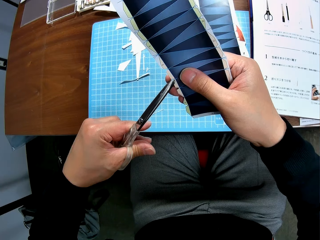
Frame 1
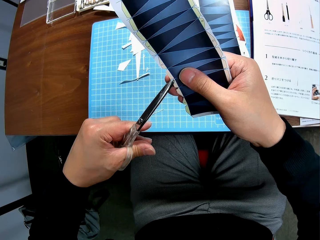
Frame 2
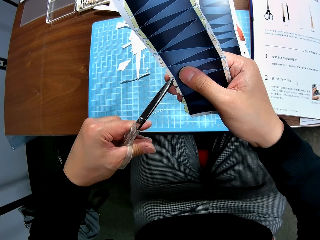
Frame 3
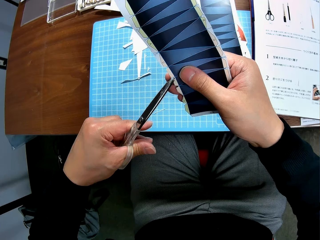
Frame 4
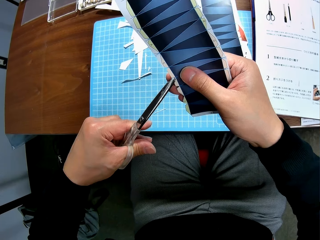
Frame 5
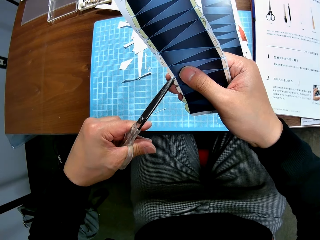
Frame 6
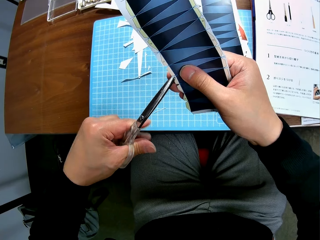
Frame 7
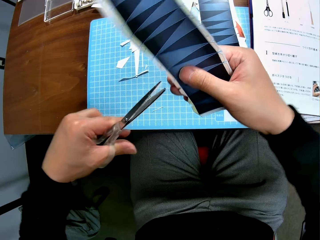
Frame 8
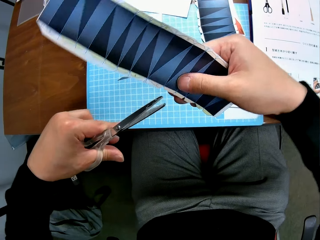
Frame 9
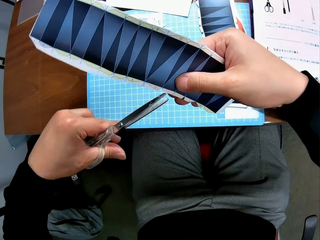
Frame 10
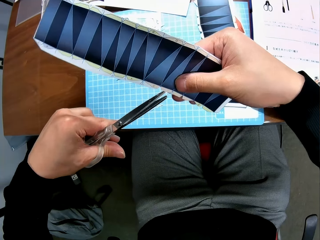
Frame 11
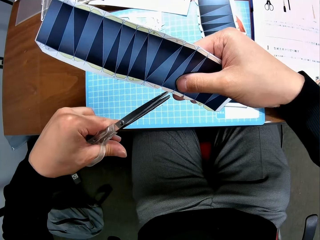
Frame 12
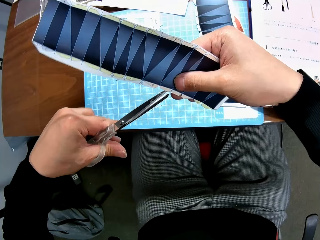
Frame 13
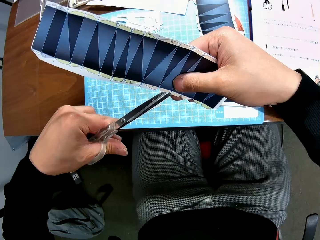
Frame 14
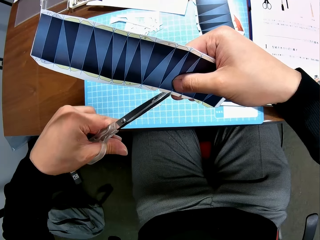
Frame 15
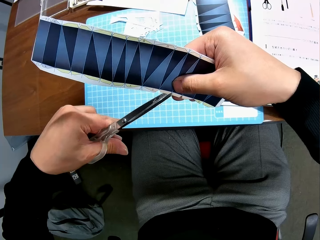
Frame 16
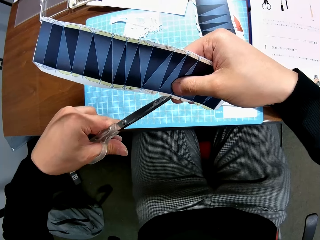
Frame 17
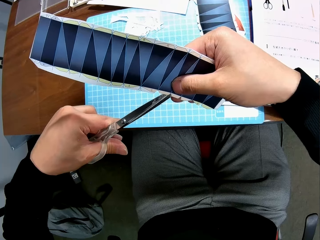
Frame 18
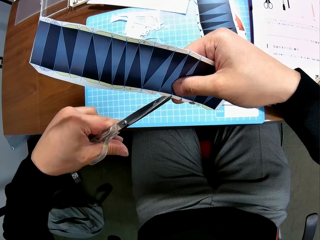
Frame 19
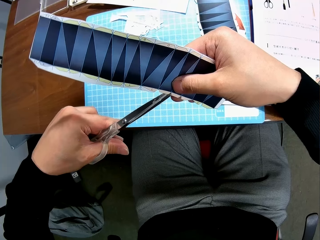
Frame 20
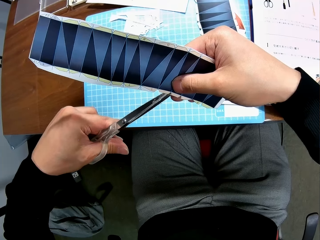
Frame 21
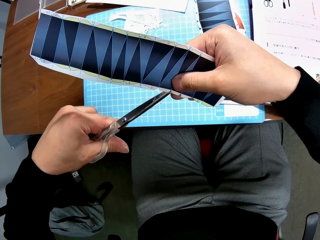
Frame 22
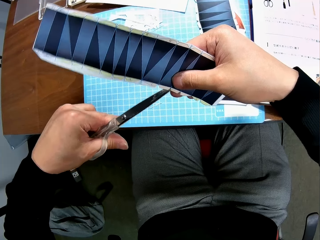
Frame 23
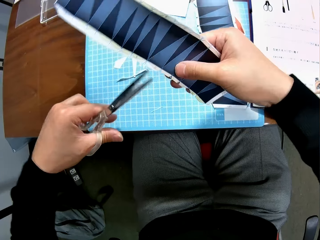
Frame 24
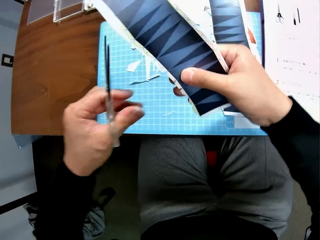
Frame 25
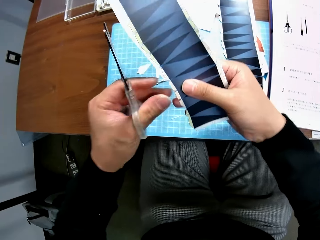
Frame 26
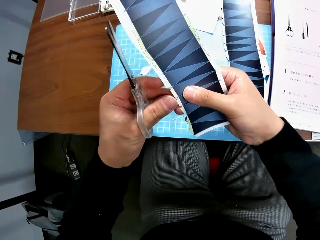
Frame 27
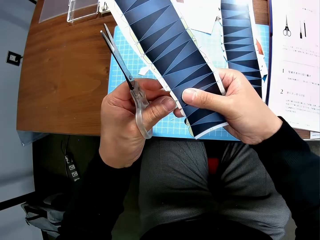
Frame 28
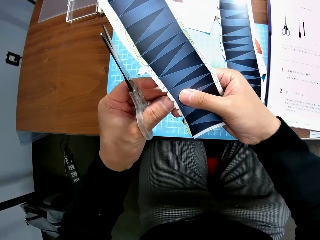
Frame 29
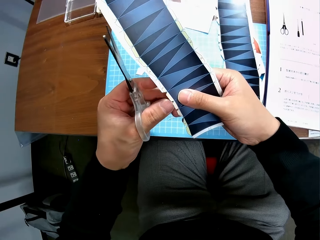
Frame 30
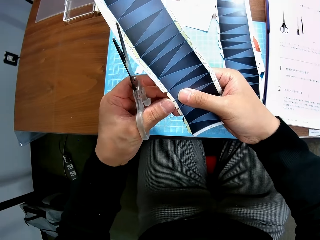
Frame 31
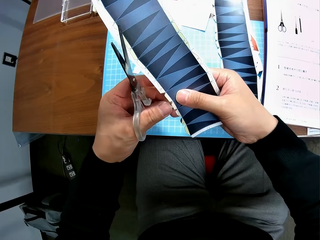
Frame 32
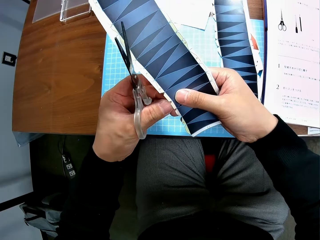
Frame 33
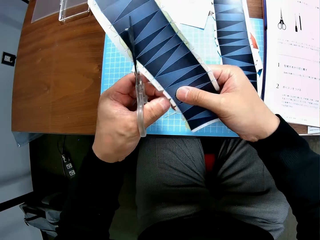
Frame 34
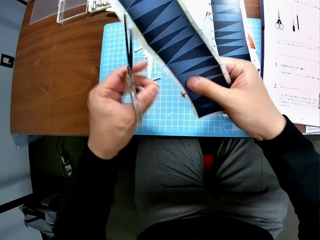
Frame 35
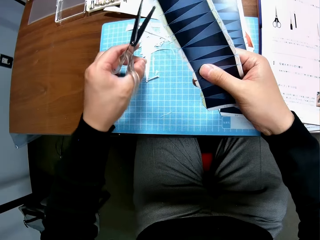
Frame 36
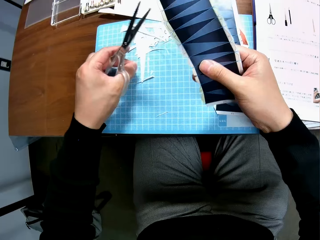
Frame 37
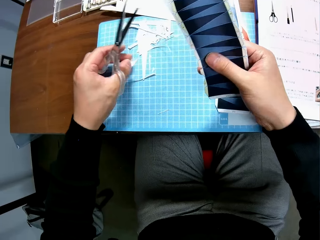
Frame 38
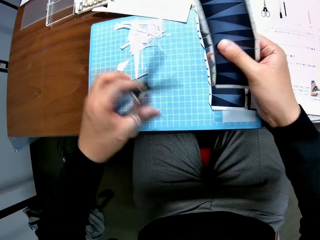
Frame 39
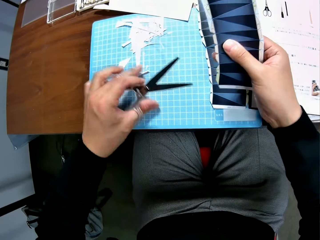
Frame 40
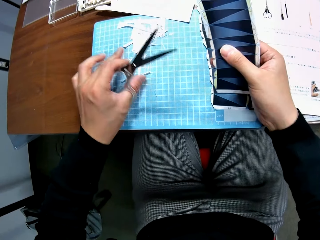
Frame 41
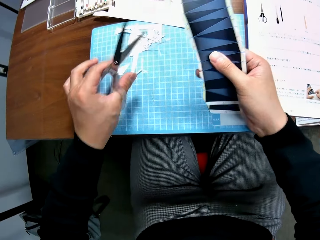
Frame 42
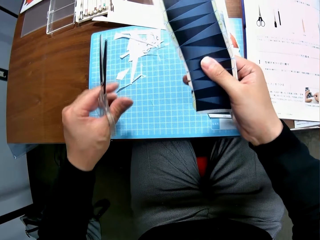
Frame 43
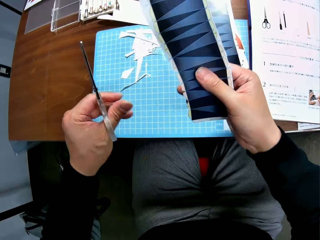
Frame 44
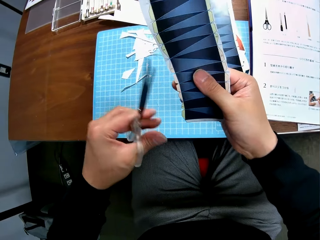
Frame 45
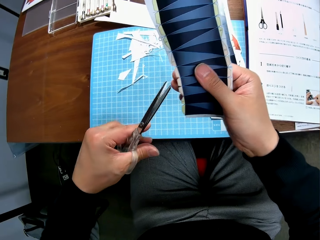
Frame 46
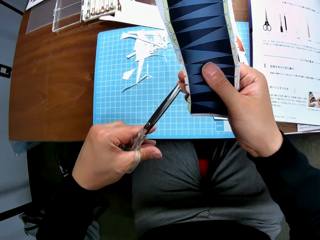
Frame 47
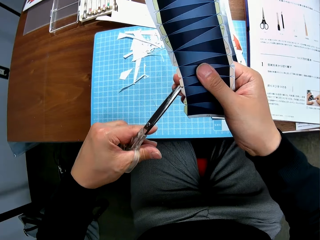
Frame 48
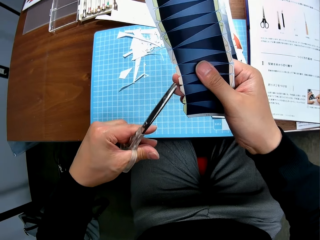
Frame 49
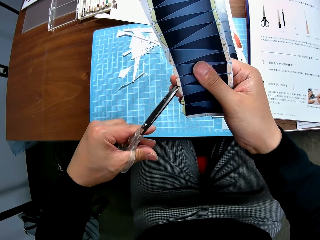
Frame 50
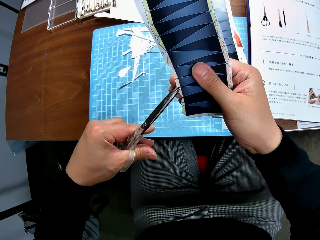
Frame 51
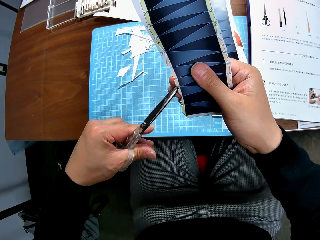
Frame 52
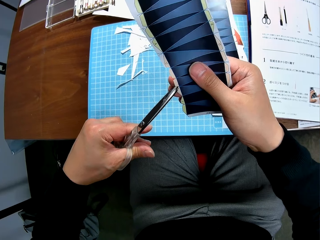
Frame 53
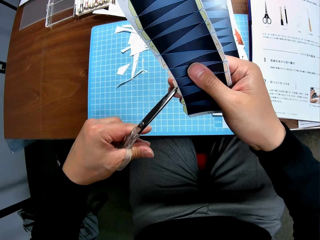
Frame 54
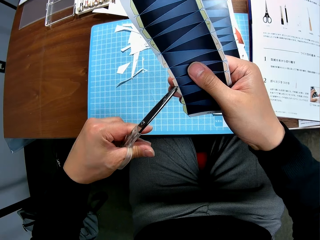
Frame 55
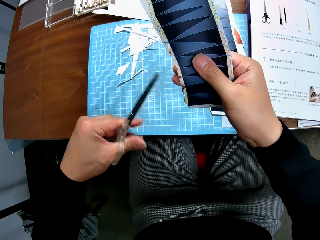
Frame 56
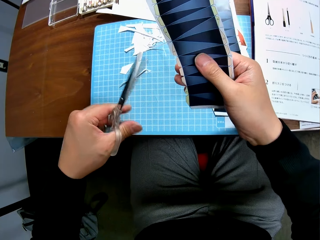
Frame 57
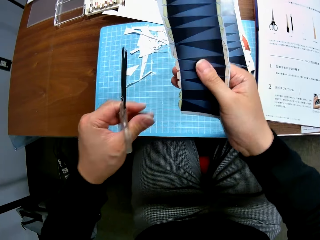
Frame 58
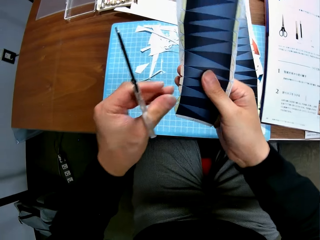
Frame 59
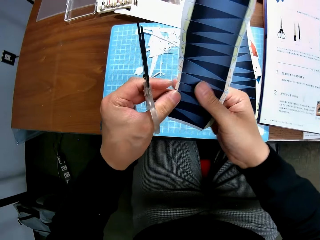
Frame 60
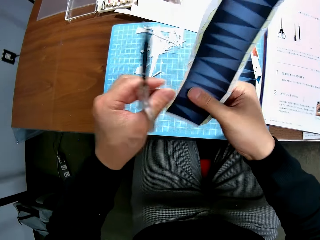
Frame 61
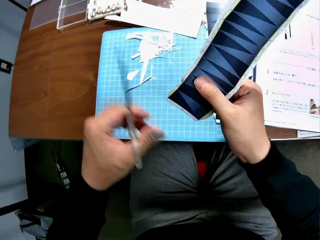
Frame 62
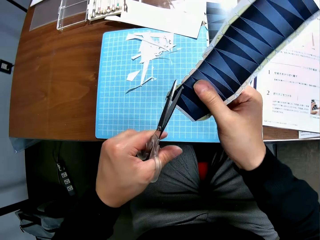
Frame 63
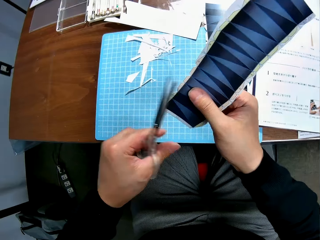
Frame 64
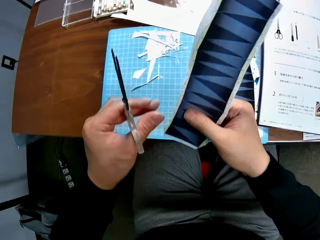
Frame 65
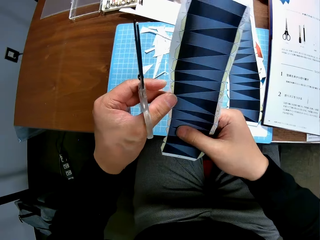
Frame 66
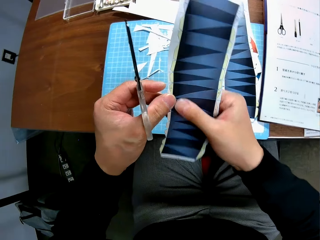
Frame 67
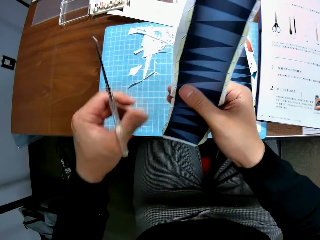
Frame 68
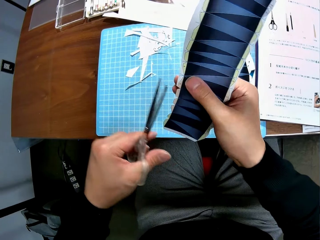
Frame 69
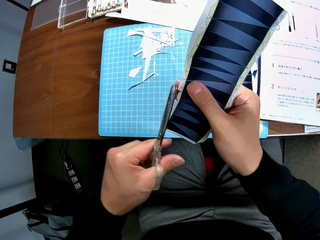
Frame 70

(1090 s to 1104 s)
The camera wearer removes a cut piece from the paper stock with his left hand. He drops the cut piece on the cutting mat of the table. He tidies the cut pieces on the cutting mat with his left hand. He continues to craft the paper stock with the scissors. He cuts a printed paper with a pair of scissors. He stops cutting the printed paper with the pair of scissors. He holds the printed paper with his hands.

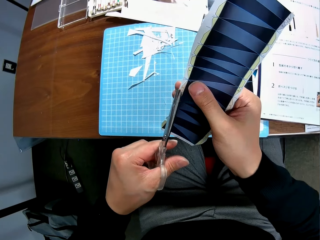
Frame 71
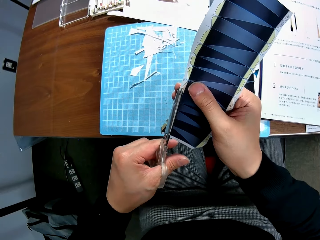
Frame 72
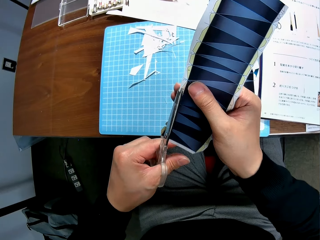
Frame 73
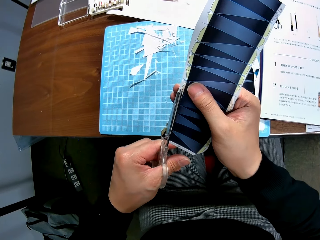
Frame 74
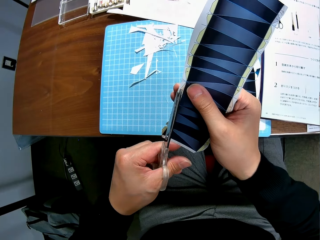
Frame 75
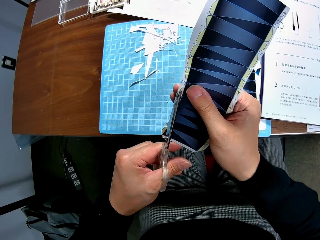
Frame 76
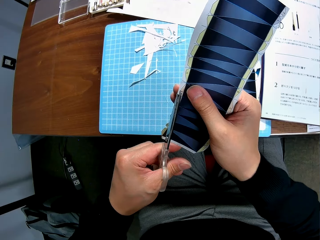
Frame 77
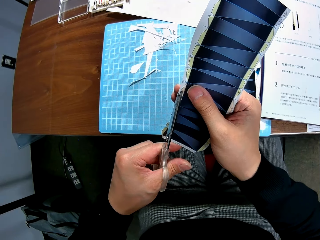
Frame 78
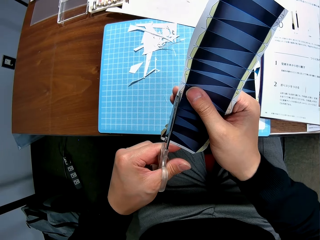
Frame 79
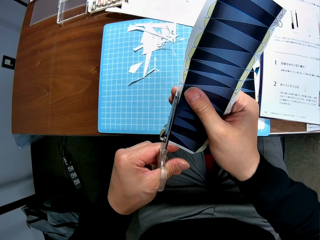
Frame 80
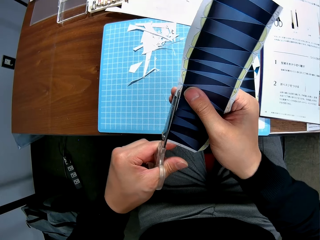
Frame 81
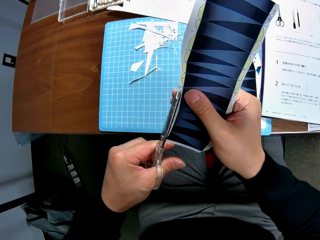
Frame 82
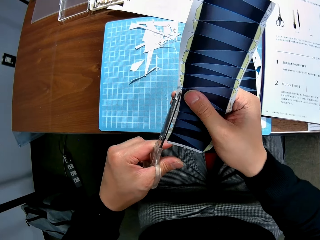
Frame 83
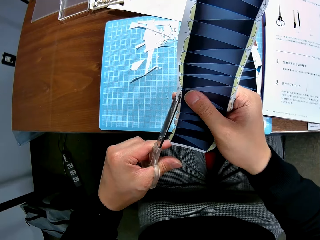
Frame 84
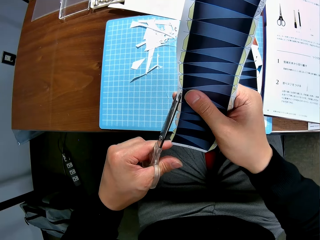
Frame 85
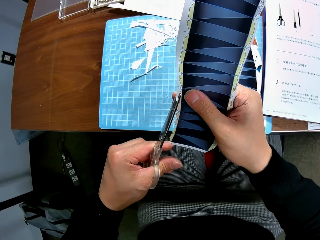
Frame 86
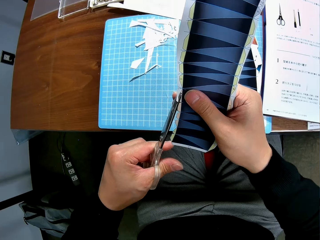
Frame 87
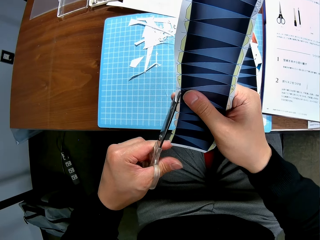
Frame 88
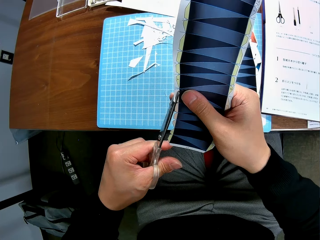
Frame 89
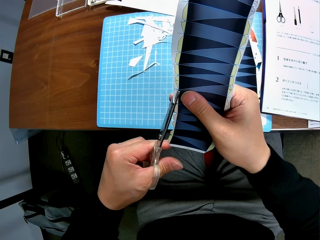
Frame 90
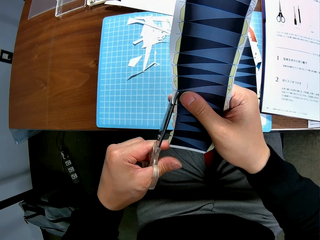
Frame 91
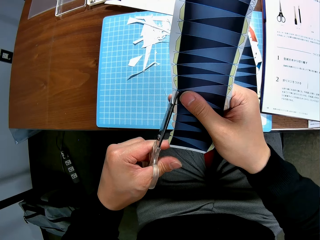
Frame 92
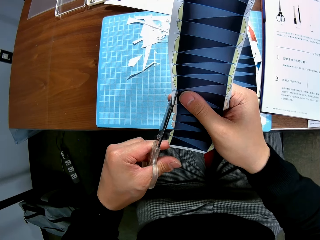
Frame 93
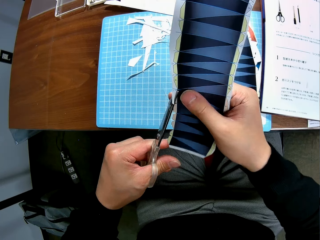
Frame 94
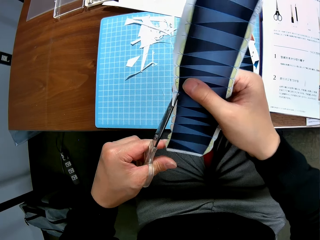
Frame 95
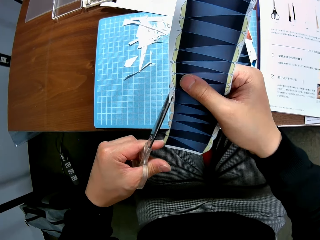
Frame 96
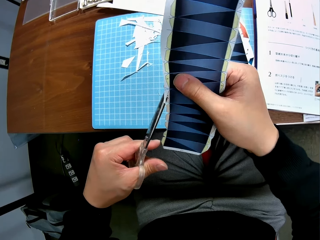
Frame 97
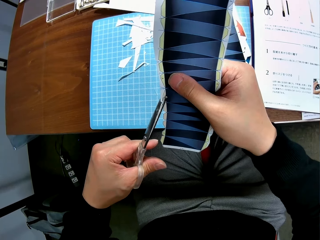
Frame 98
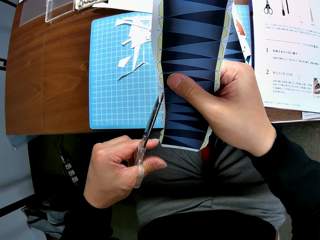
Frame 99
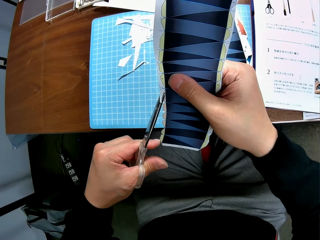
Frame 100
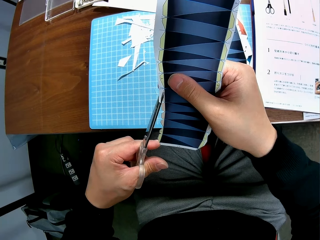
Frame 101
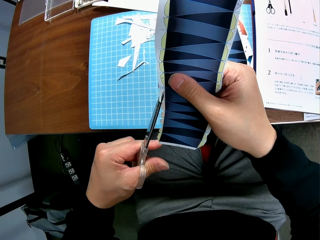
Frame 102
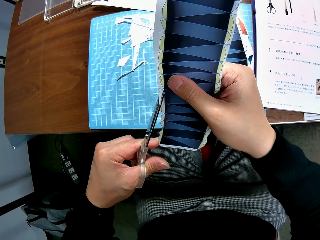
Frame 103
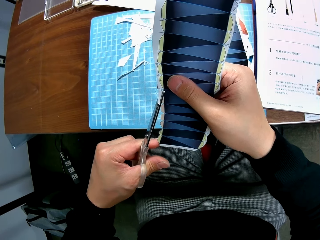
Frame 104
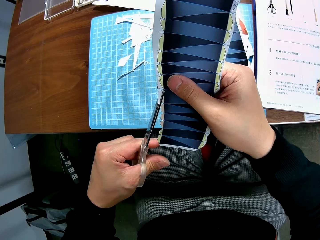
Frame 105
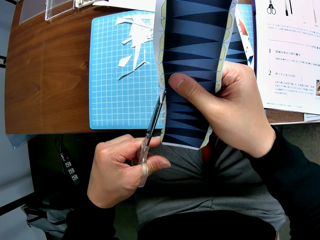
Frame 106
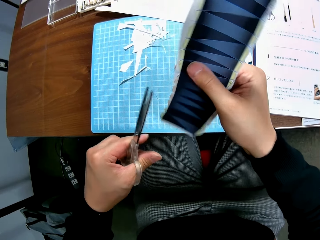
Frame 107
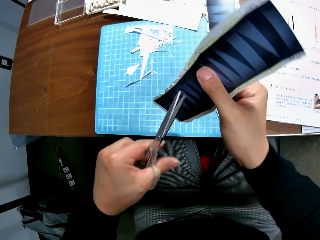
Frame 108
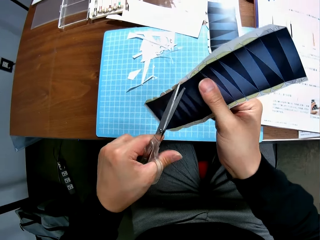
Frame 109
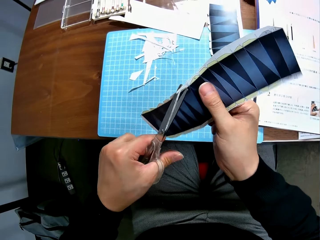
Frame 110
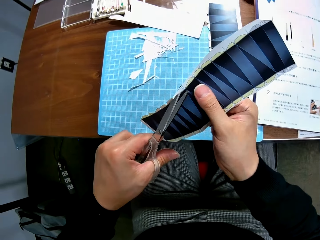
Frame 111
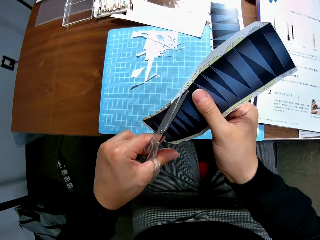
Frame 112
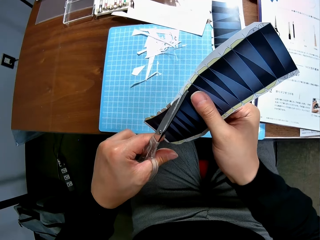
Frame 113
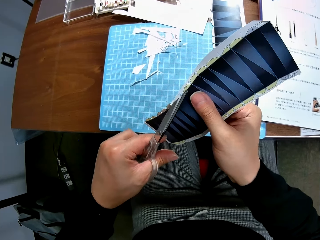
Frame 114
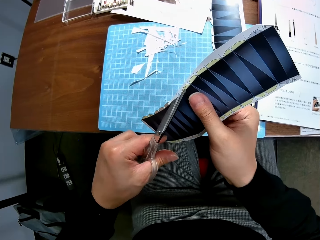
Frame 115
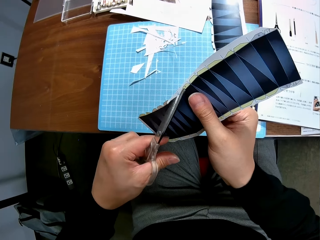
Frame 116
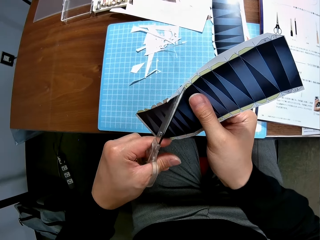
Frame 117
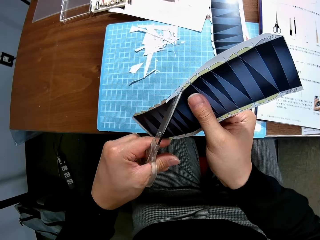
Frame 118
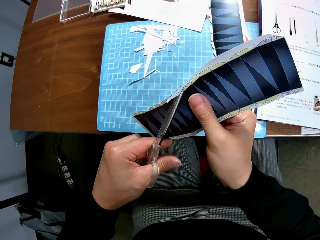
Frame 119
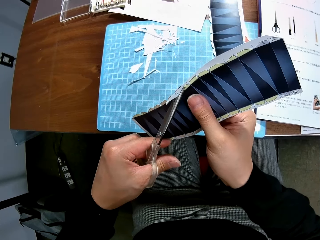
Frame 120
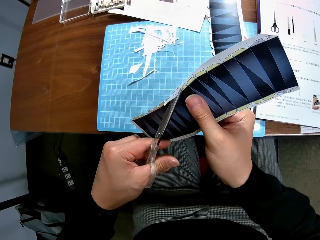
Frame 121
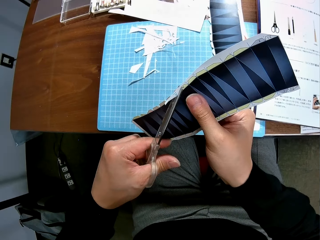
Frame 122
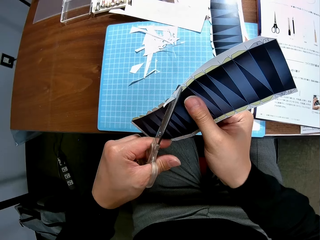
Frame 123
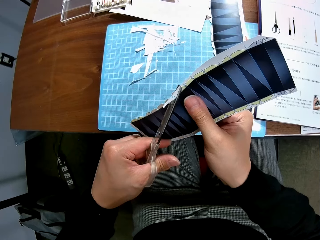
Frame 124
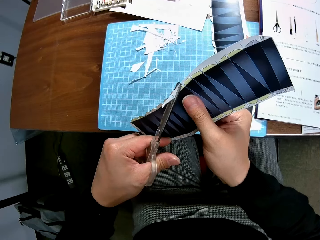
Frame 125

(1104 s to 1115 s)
The camera wearer cuts a printed paper with a pair of scissors. They stop cutting the printed paper with the pair of scissors. They cut the printed paper with the pair of scissors.
